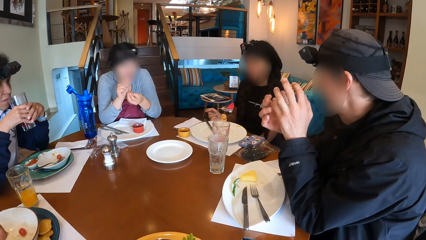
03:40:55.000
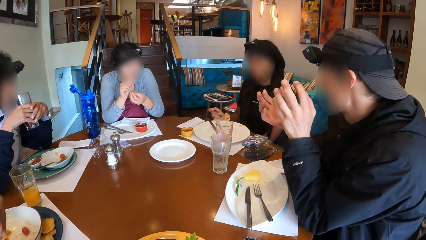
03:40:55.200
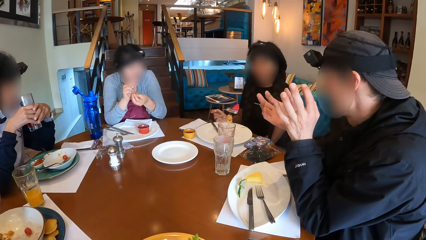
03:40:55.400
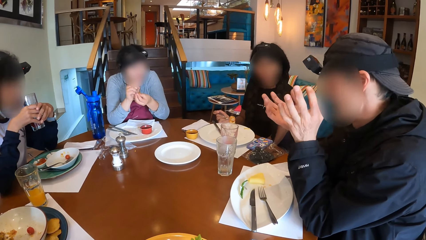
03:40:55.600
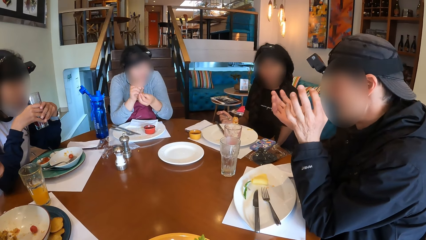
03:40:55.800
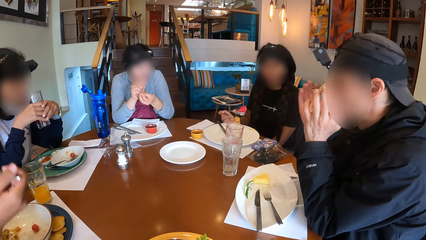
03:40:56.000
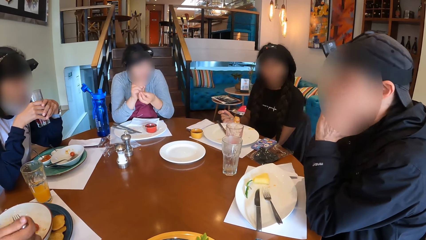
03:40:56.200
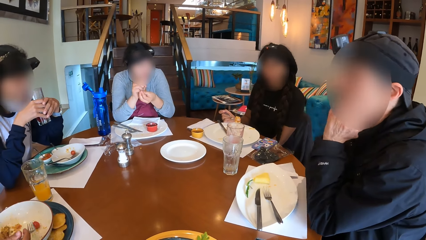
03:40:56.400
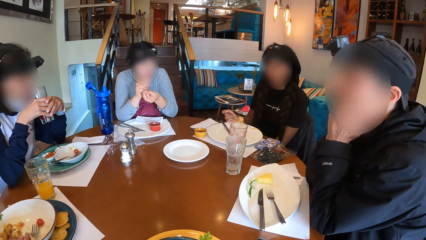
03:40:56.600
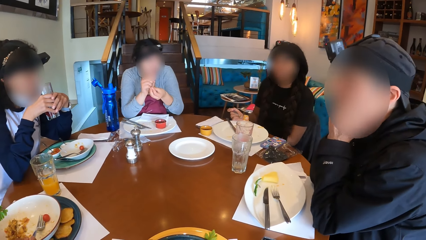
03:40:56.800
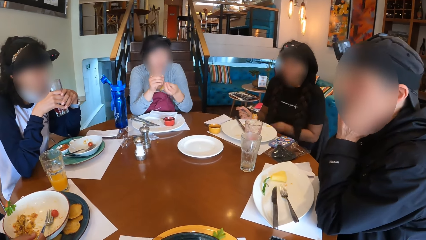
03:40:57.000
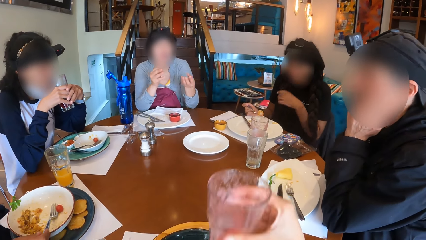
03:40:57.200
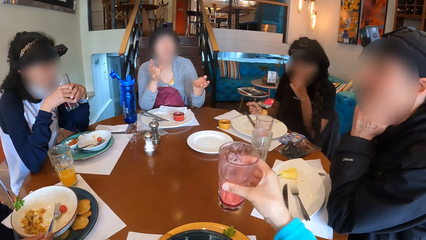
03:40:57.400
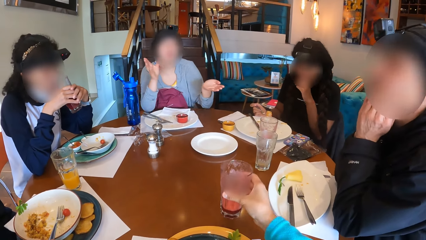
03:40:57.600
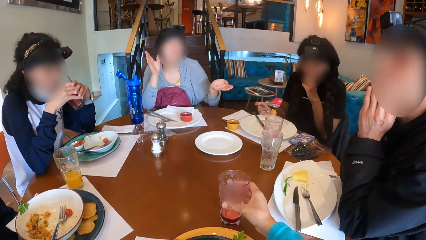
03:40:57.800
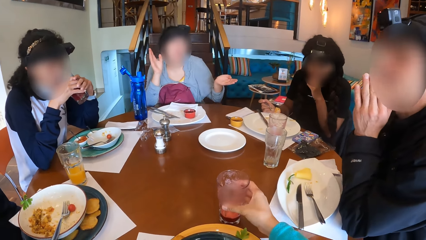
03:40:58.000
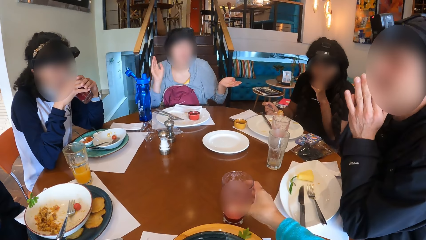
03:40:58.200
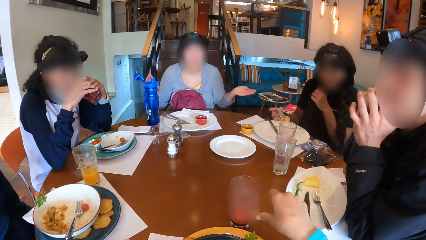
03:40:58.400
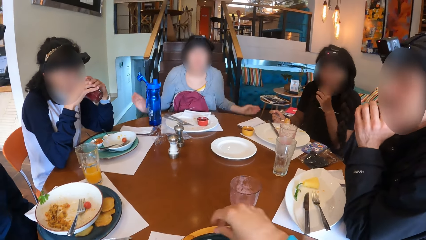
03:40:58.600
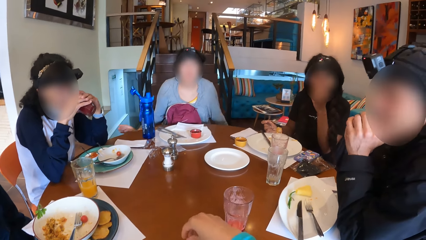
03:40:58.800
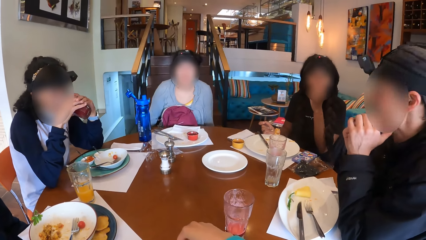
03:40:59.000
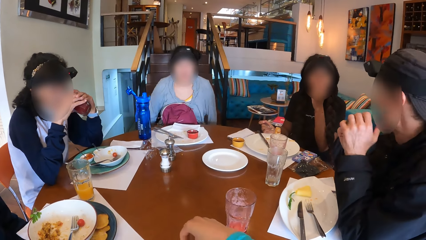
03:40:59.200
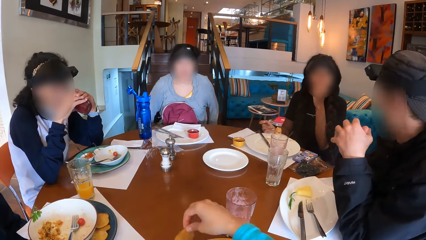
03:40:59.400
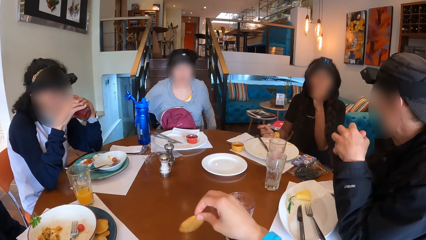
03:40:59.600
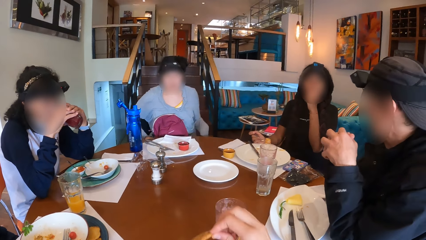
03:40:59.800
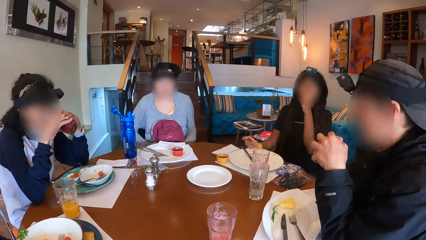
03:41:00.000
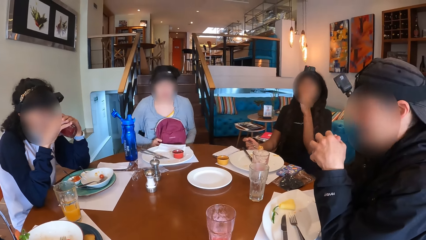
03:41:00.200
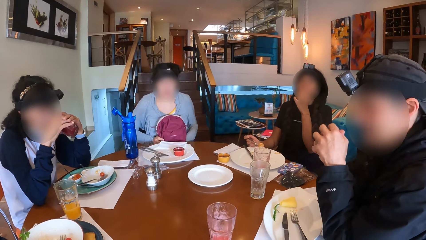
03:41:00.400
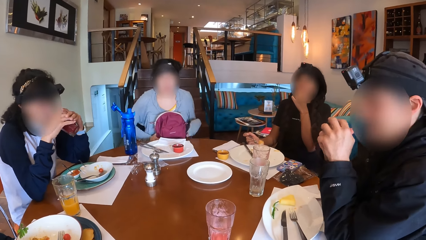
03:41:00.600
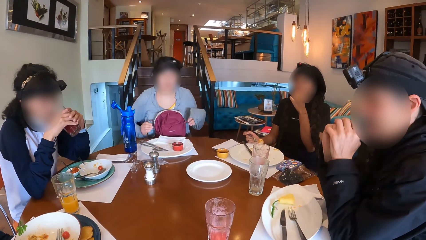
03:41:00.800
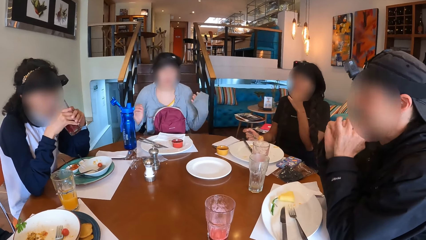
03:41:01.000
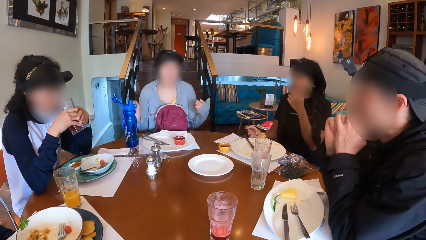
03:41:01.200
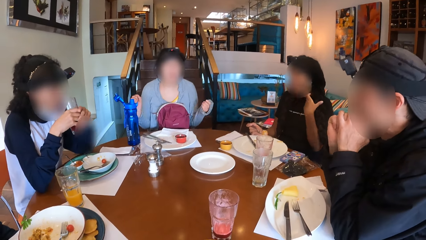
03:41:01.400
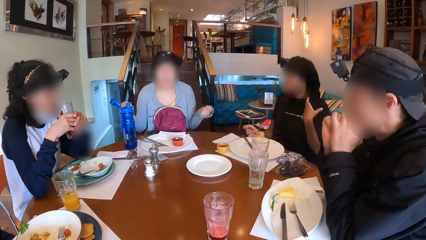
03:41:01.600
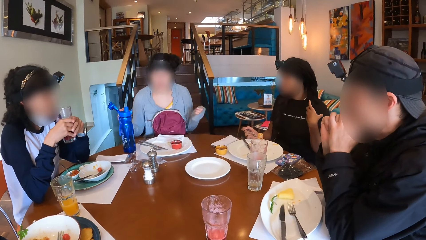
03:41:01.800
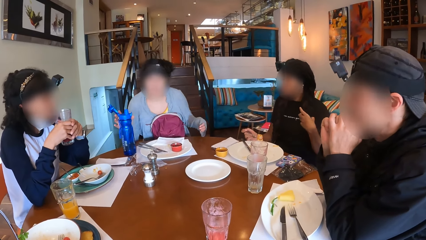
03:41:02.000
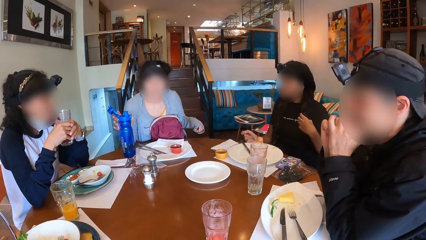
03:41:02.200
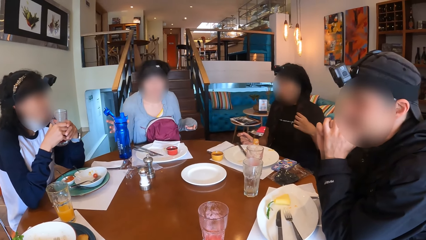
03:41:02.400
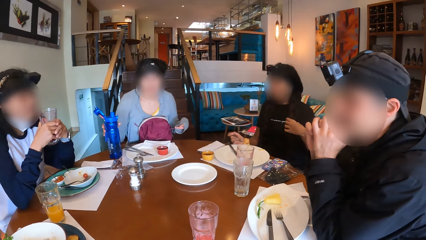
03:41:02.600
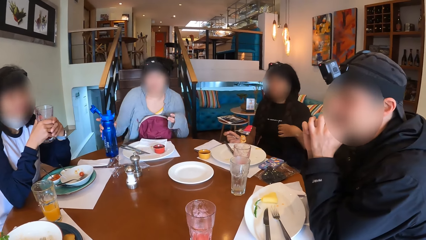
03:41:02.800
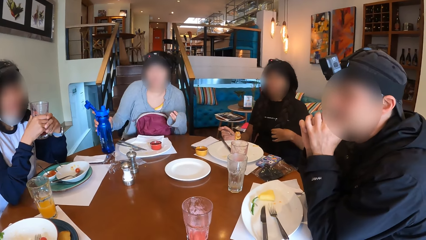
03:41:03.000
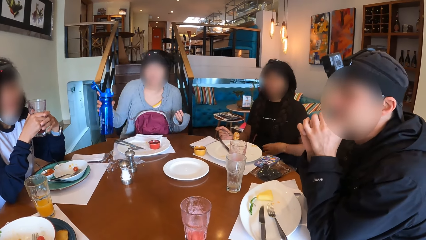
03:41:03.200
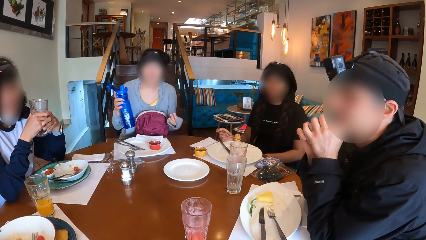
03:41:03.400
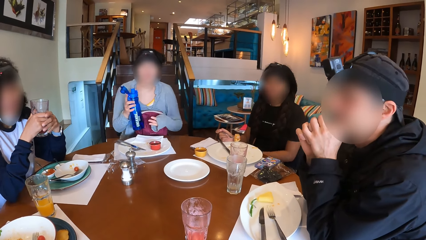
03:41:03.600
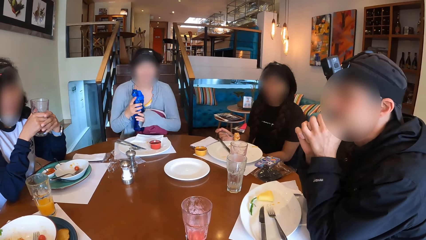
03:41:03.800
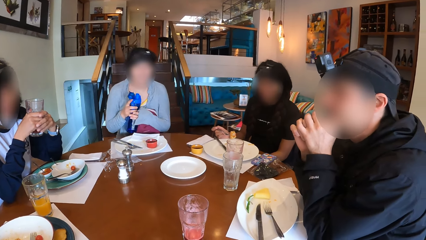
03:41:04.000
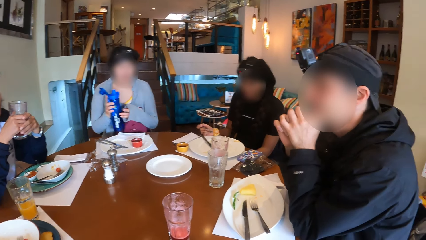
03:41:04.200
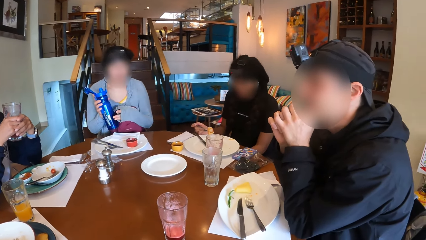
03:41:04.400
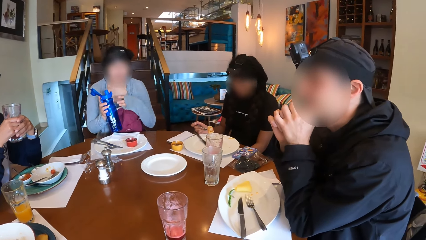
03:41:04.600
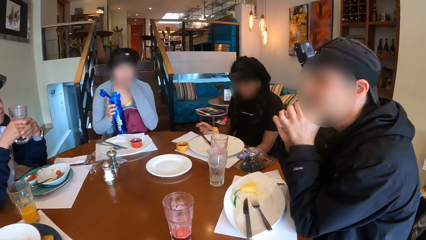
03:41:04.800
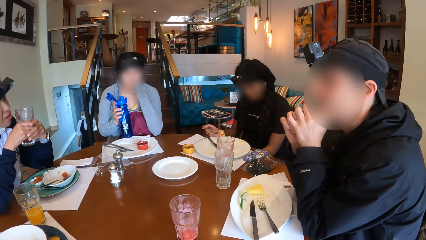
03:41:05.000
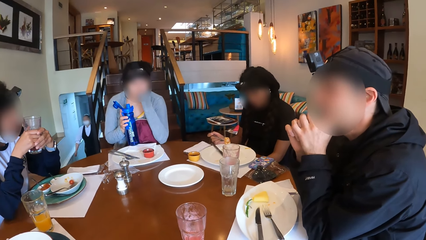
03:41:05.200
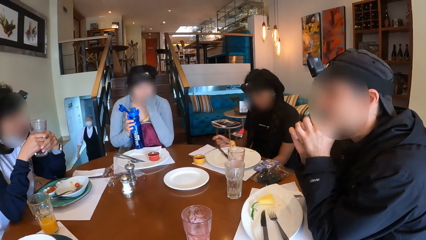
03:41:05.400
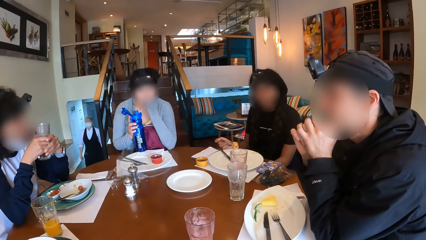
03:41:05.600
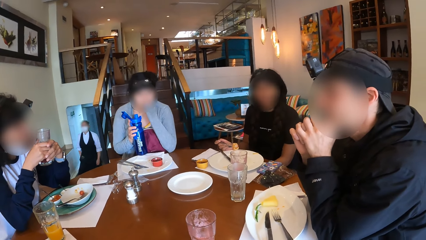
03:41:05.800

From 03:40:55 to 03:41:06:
A man nods his head. The camera wearer drops the cup of drink on the table with her right hand. A woman drinks from the cup. The camera wearer takes a piece of food from a plate with her right hand. Another woman adjusts a bag on her legs with her hands. The man eats something. The other woman picks up the water bottle from the table with her right hand.

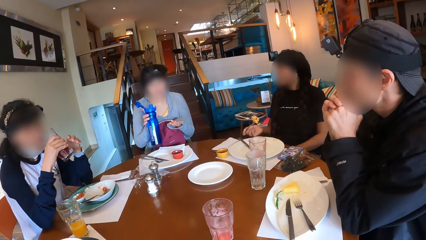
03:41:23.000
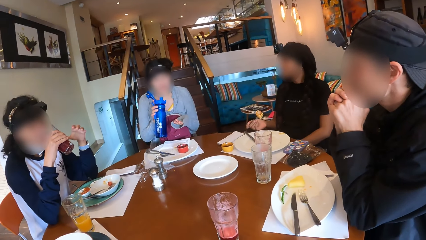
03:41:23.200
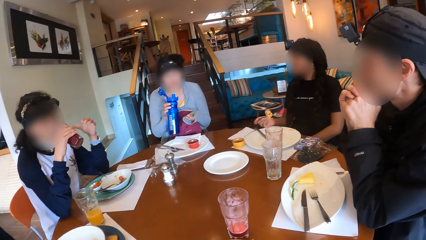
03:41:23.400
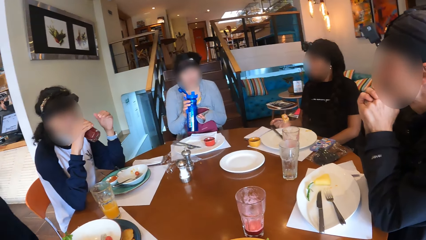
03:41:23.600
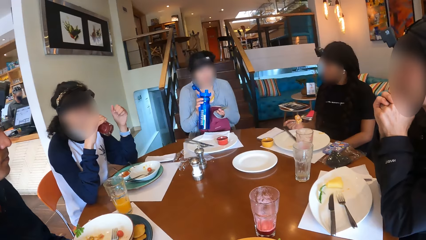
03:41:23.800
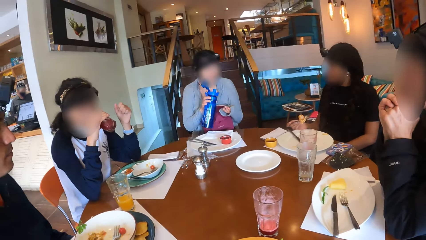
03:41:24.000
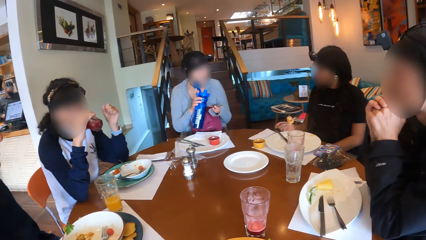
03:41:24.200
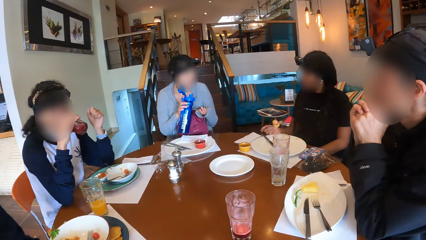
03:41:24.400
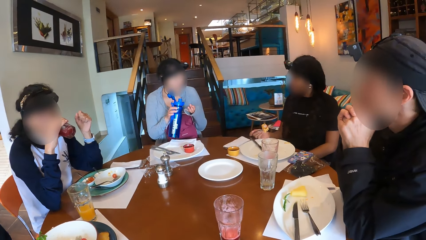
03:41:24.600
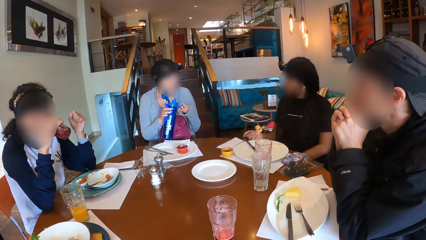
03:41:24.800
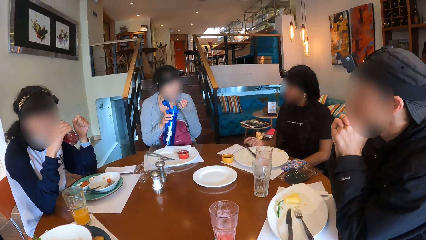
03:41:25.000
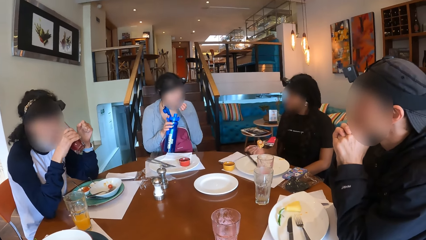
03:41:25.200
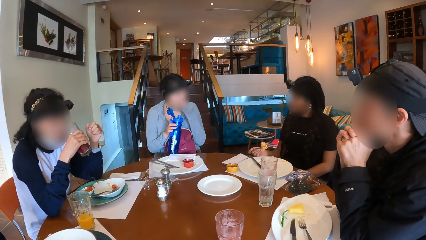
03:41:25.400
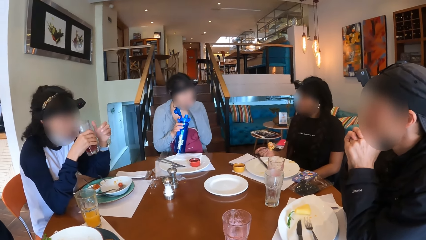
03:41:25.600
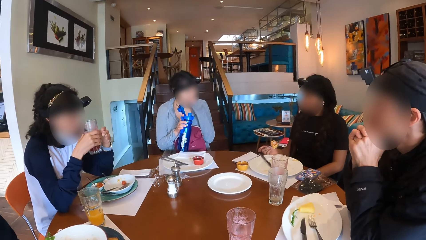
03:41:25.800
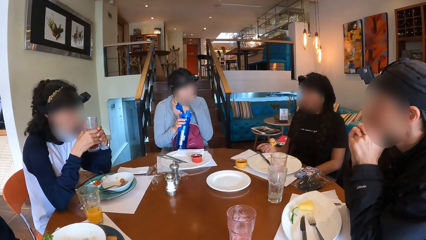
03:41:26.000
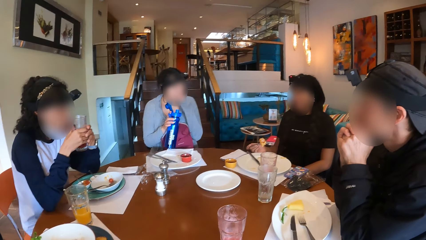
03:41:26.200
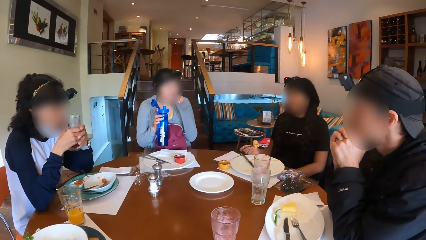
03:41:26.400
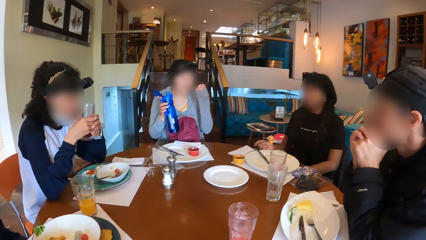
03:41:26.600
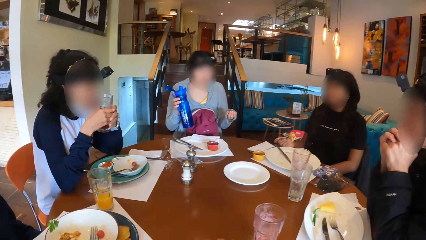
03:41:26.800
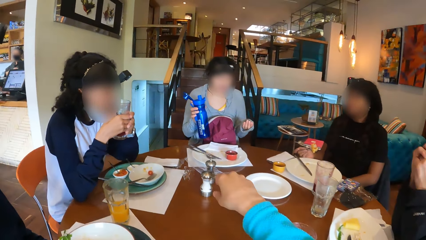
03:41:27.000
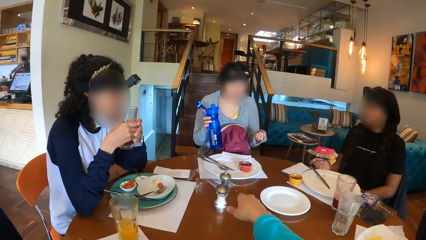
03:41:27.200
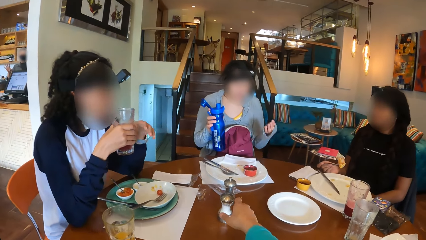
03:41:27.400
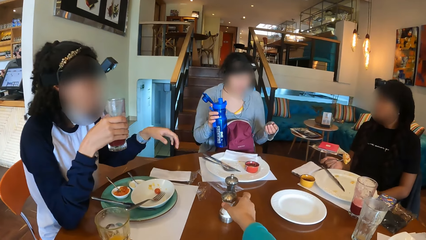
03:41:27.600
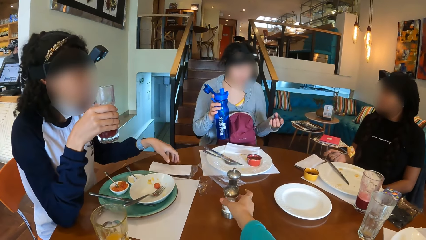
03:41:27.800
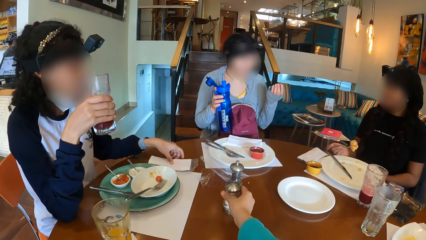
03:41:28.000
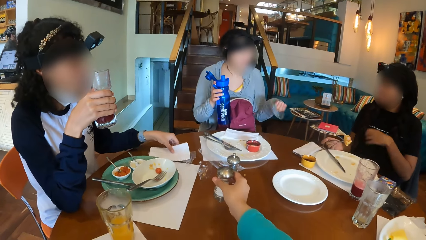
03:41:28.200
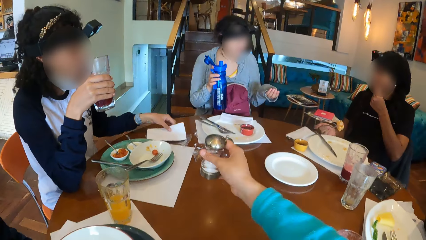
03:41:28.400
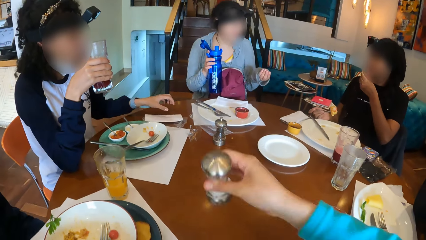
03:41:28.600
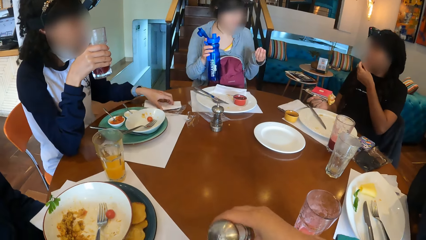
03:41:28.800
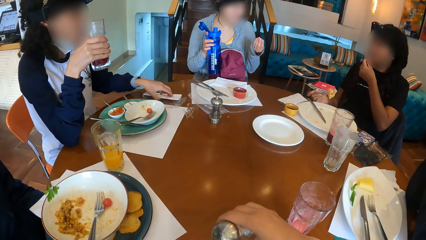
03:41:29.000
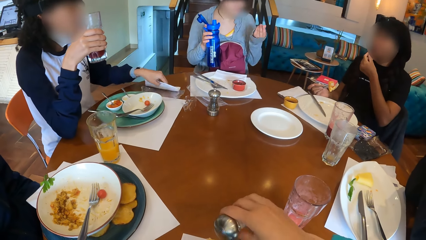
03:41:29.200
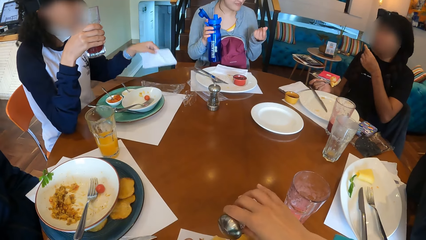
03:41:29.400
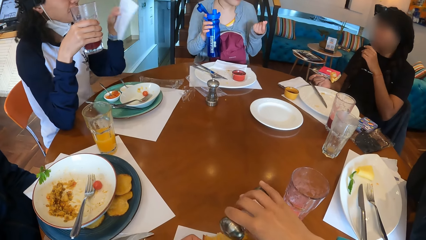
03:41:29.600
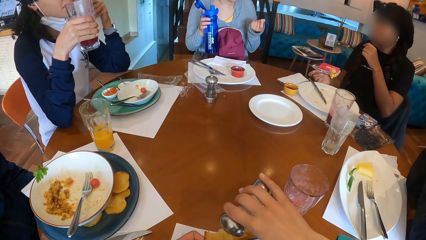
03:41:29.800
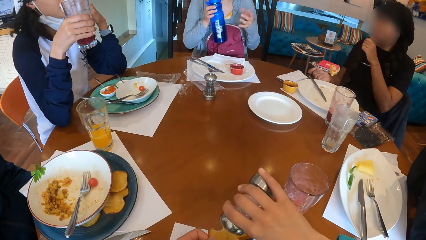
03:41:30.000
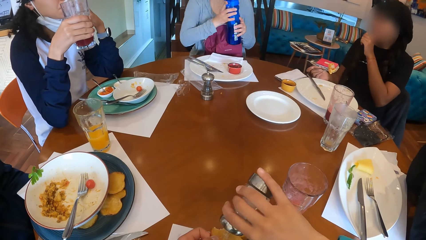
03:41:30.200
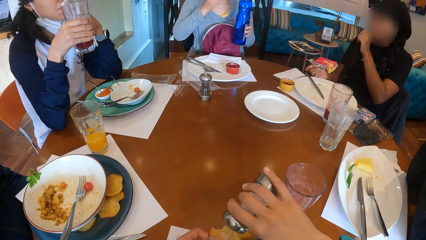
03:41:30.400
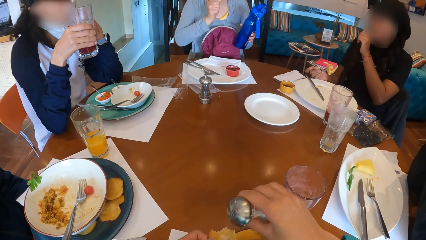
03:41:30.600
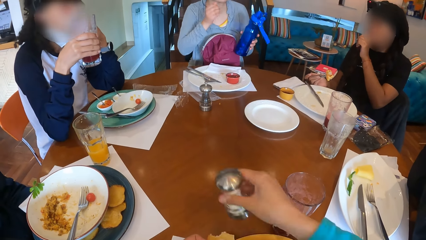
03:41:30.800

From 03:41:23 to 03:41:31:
A lady gestures out with her hand. A woman drinks from the cup. Another lady gestures out. The camera wearer takes a table salt or salt container from the table with her right hand. The woman moves the tissue paper on the table with her left hand and takes the tissue paper from the table with her left hand. The camera wearer sprinkles salt on her food from the salt container in her right hand. The woman wipes her mouth with the tissue paper in her left hand.
